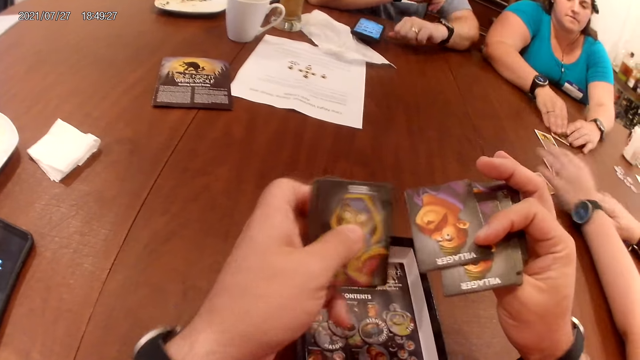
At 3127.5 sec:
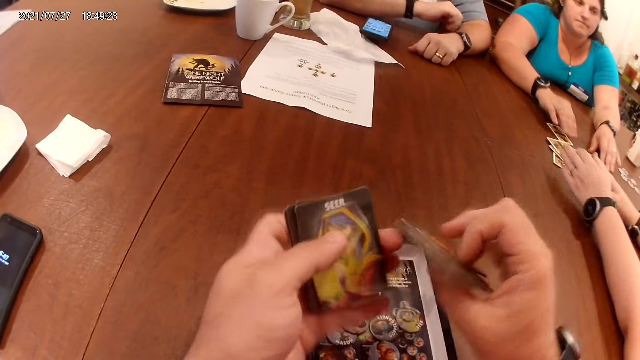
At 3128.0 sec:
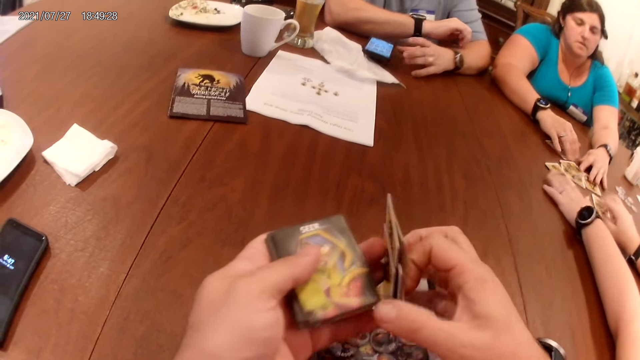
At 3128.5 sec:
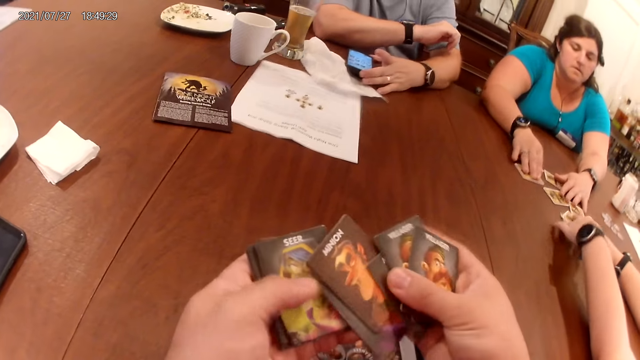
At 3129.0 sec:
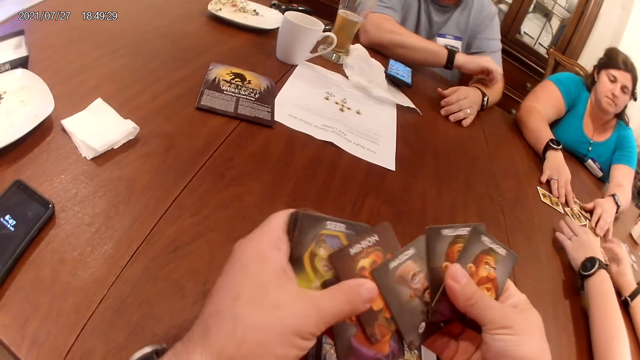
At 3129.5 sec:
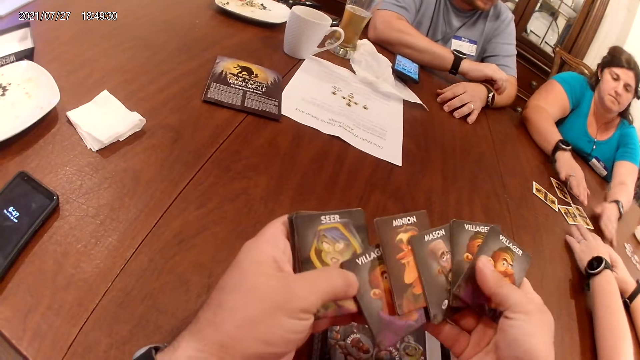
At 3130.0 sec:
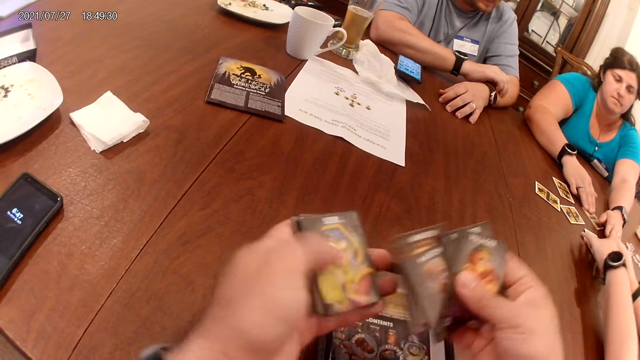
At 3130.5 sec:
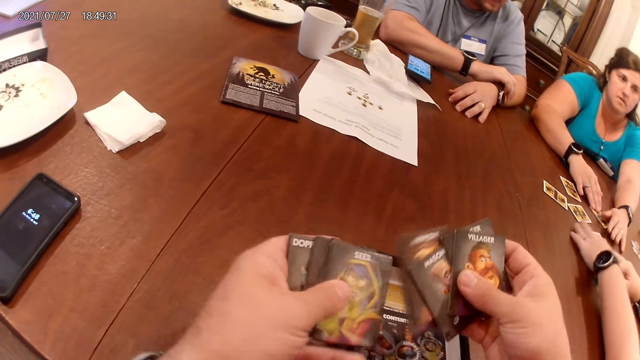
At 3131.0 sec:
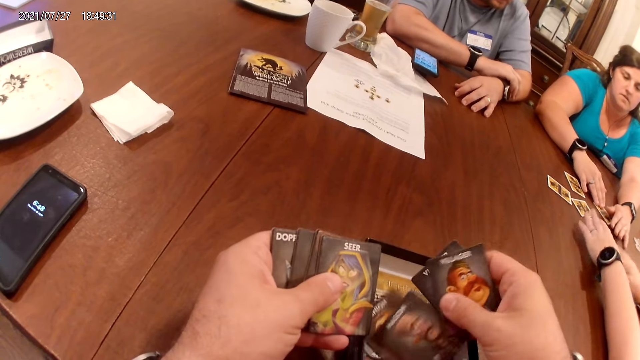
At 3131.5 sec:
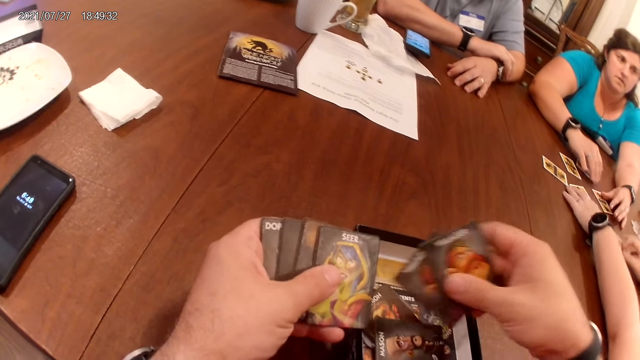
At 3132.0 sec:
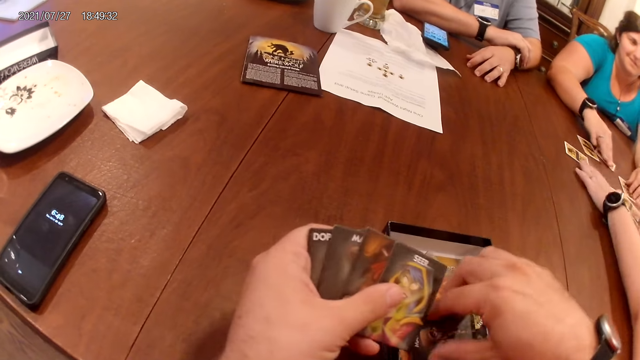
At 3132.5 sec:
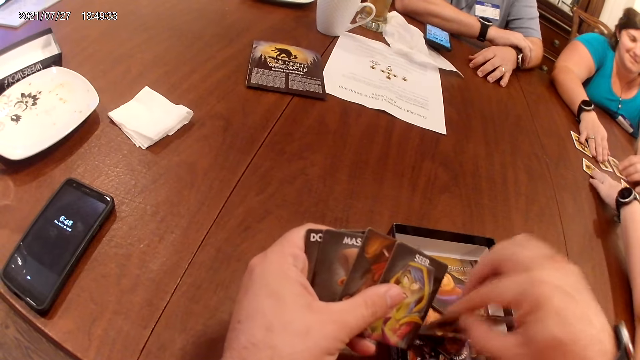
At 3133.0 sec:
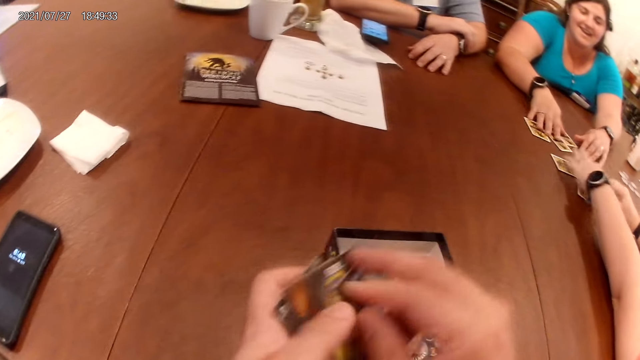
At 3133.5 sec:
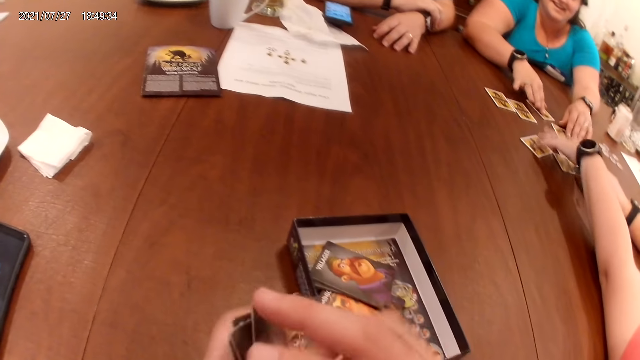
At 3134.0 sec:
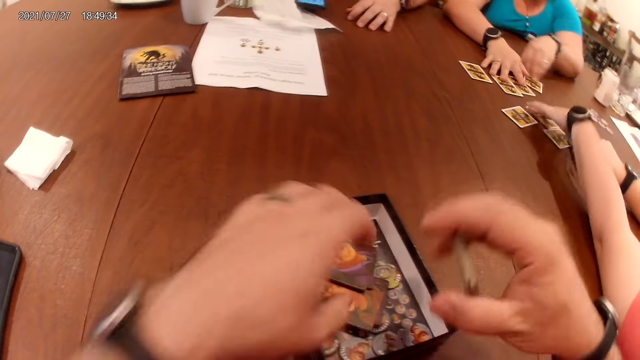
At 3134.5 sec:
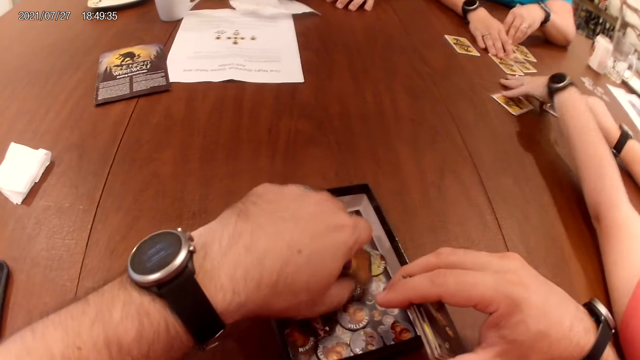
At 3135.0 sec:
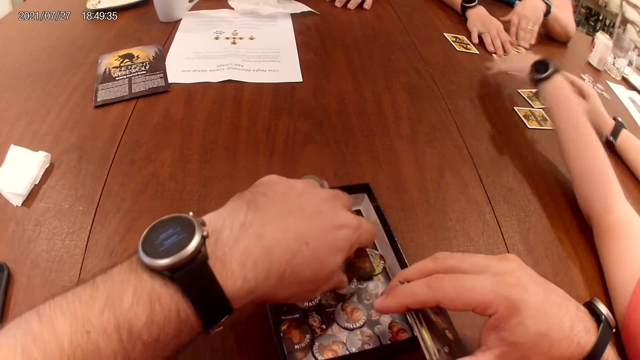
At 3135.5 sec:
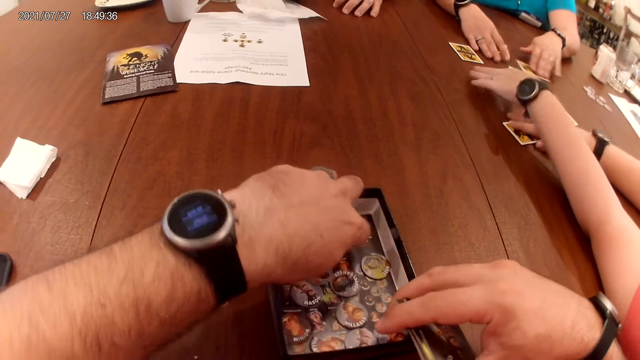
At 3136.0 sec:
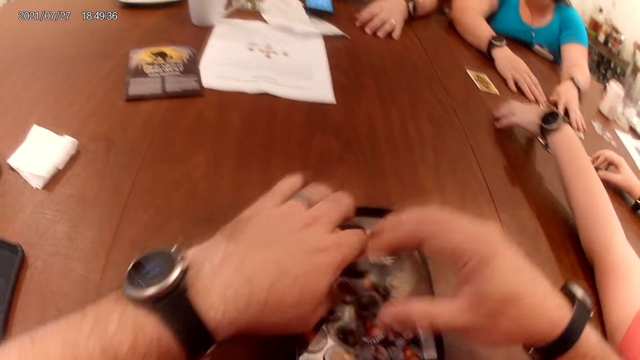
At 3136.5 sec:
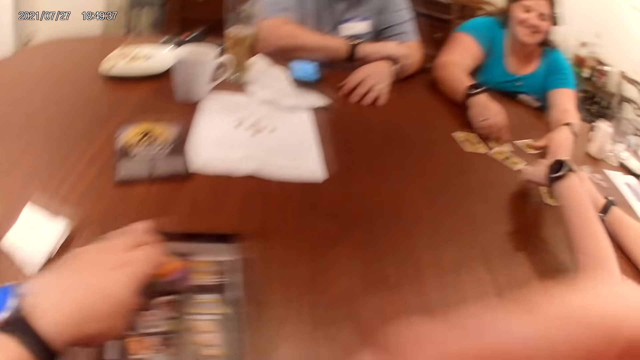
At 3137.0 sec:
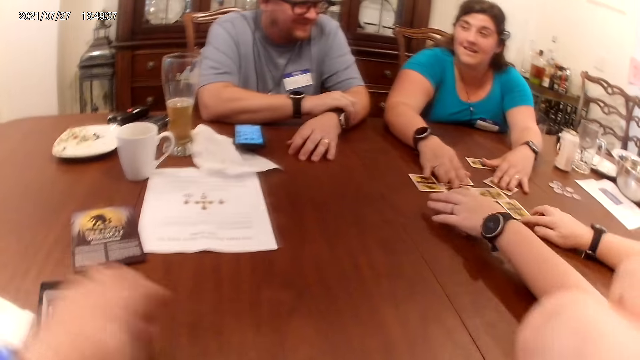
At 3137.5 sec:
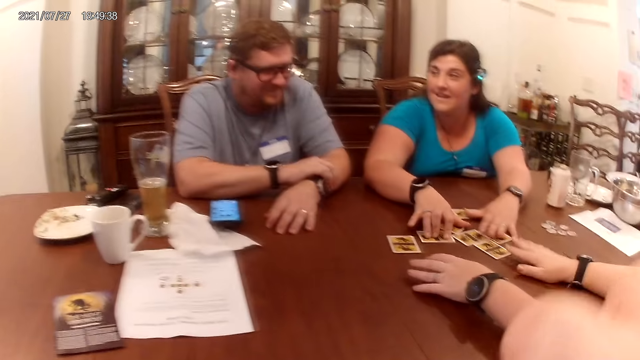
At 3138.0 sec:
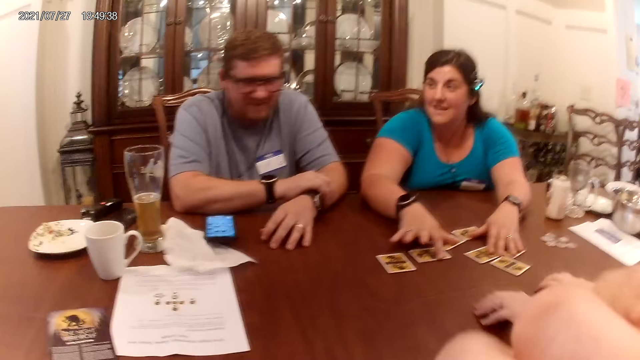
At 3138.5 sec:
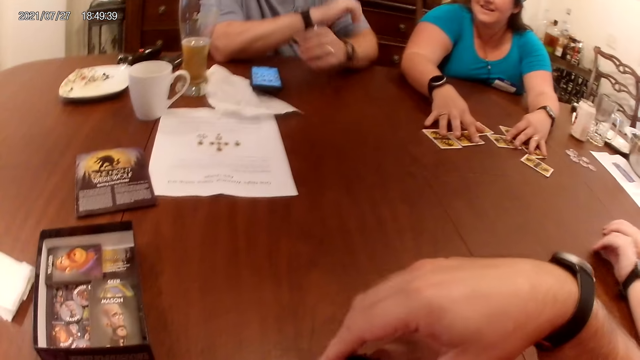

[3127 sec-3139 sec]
The camera wearer shuffles the cards on the table with both hands. A man moves the phone on the table with his left hand. The camera wearer drops some cards into the carton on the table. He picks up a card from the carton on the table with his right hand. He joins the card in his right hand to the cards in his left hand. He arranges the card in the carton with his left hand. He drops the cards in his right hand into the carton on the table, and moves the carton on the table with his left hand.

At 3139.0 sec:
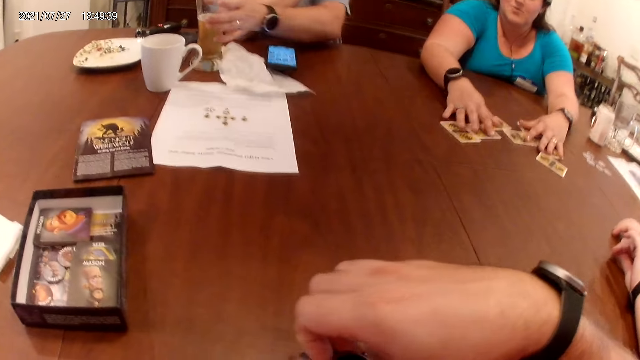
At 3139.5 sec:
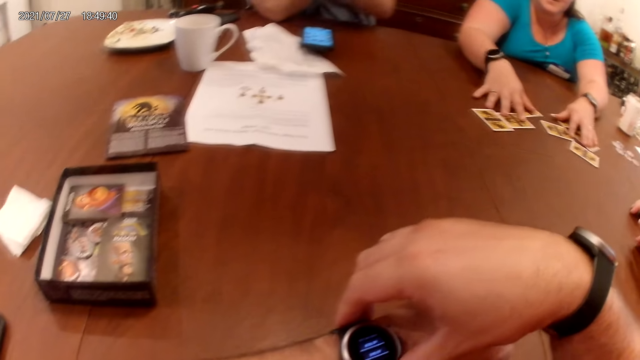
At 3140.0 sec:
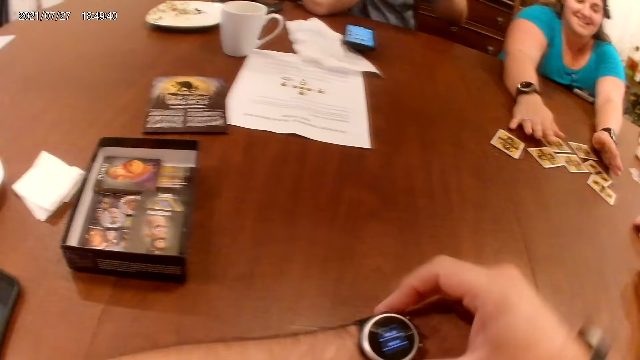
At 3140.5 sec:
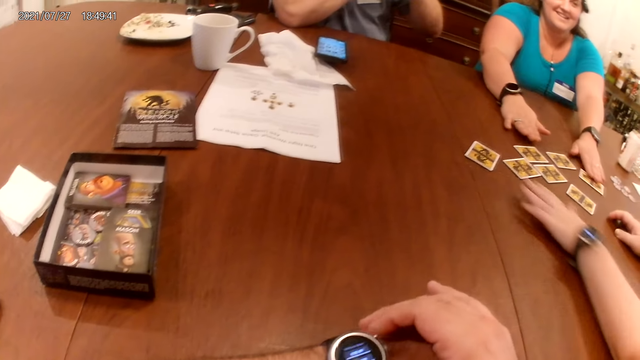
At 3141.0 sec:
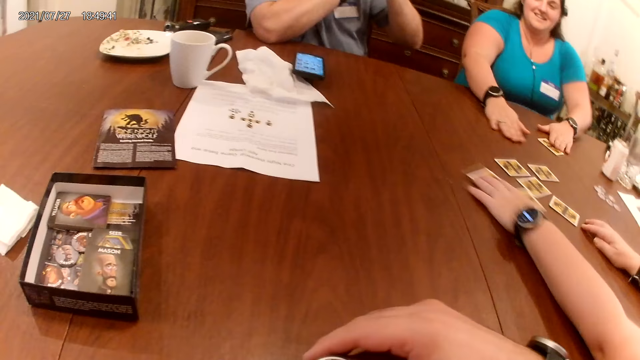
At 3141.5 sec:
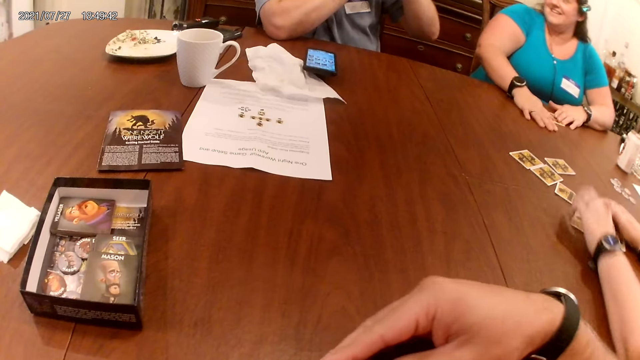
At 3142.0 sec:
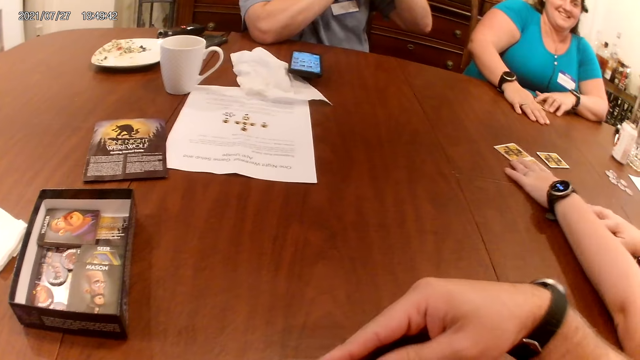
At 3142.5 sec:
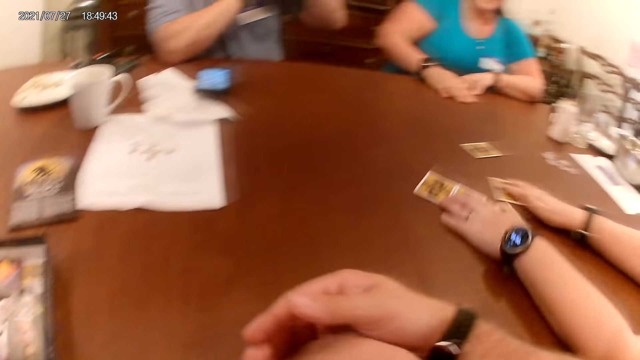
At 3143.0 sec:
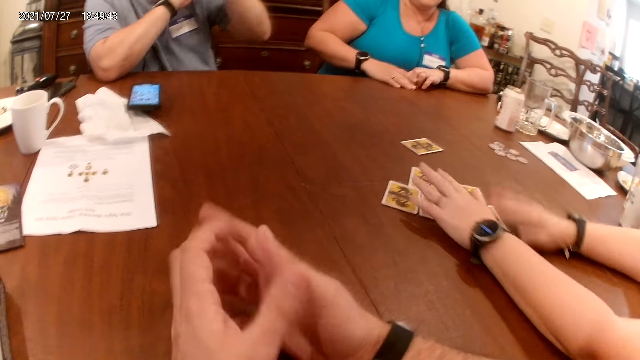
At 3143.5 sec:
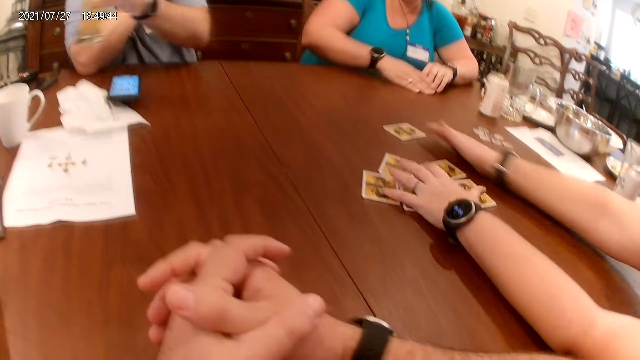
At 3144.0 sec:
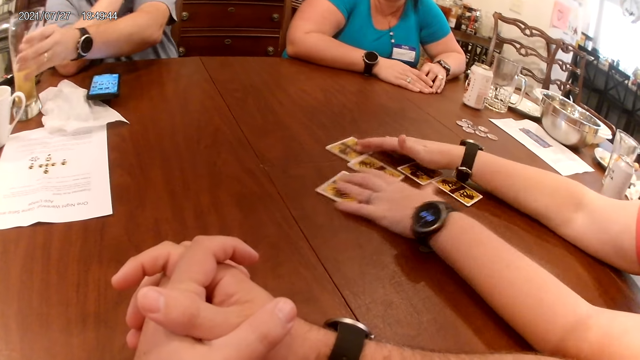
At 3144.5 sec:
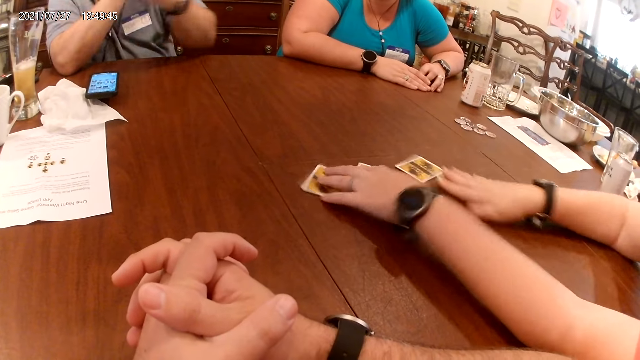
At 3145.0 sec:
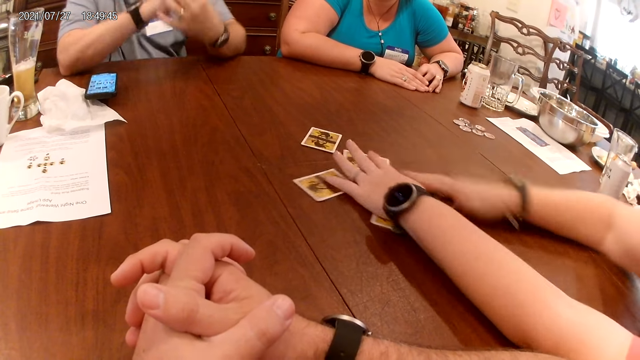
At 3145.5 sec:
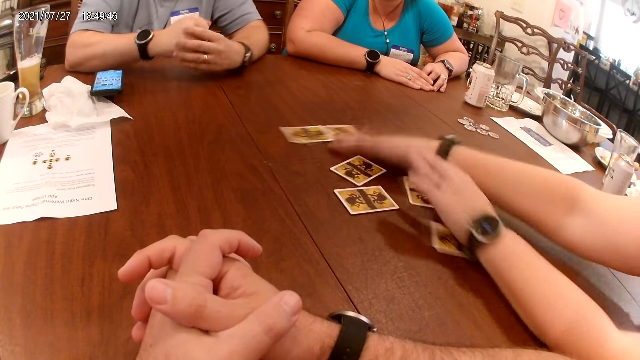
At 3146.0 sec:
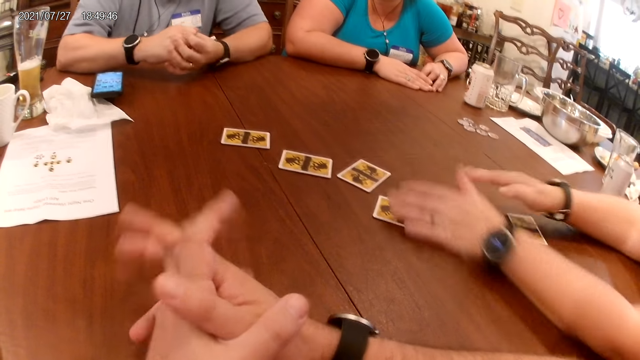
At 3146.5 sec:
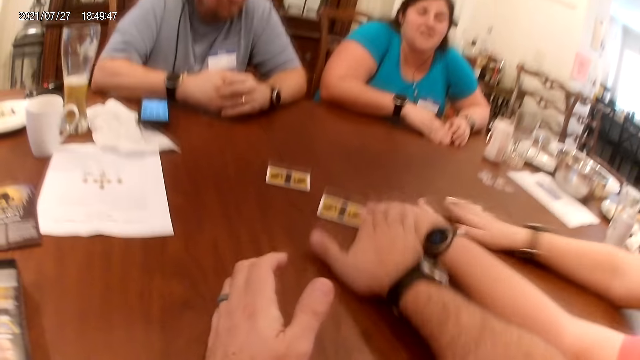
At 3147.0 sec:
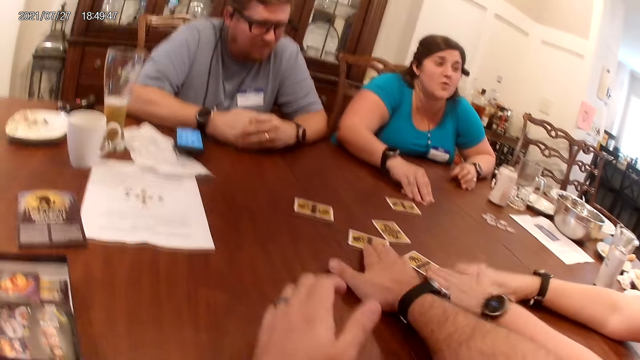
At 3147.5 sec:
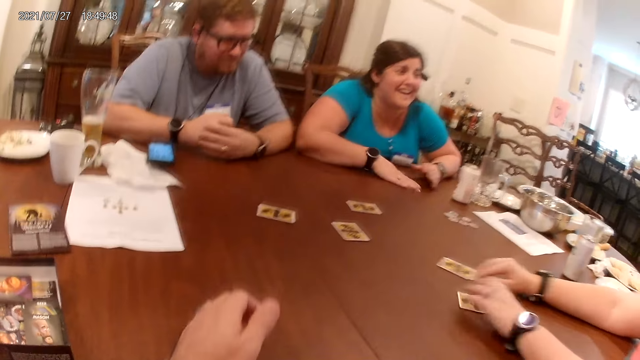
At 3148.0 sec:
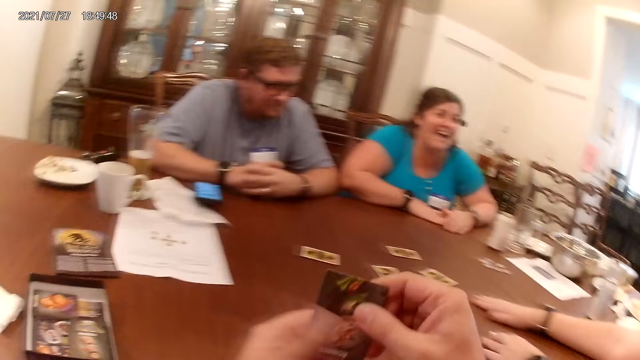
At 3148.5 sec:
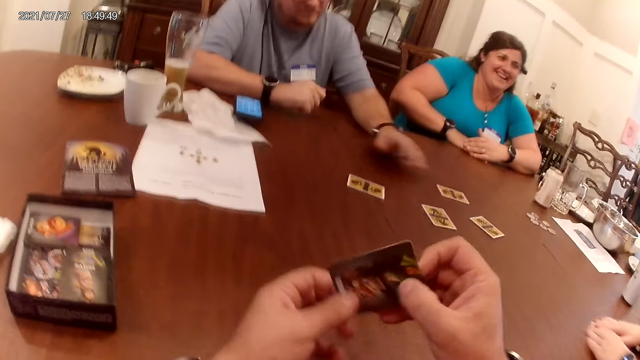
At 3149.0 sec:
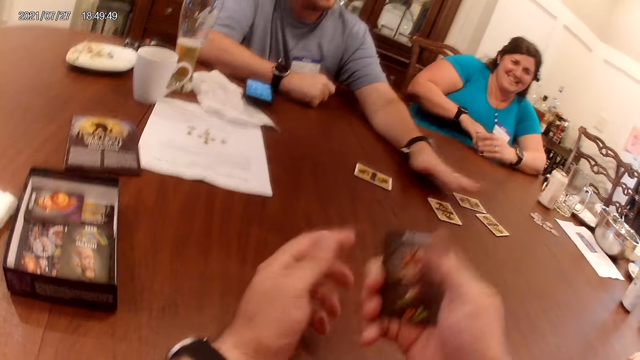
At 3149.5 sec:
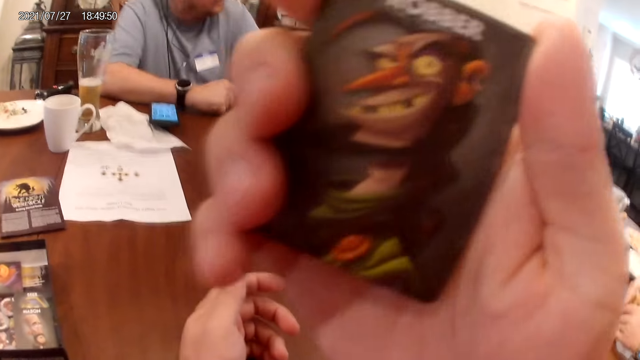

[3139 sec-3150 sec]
A man picks up a cup or glass on the table with his left hand. He places the glass on the table. The camera wearer adjusts the timer on a wristwatch on the table with his right hand. A woman moves a card on the table with her left hand. Another woman shuffles the cards on the table with both hands. The man drops the cup on the table. The camera wearer pulls a card from the table, and picks up a card on the table with his right hand. The first woman pulls a card from the cards. The other woman picks up a card on the table with her left hand. The camera wearer looks at his card. The other woman pulls a card from the table. The man moves a card on the table with his left hand, and pulls a card from the table.
